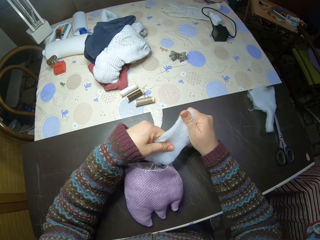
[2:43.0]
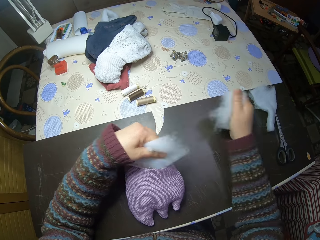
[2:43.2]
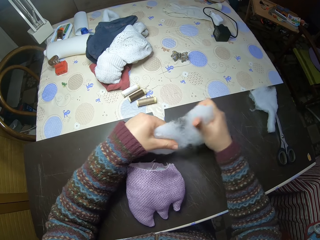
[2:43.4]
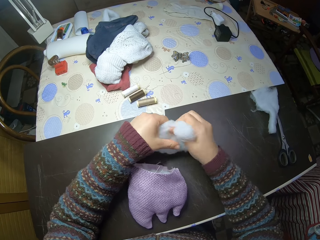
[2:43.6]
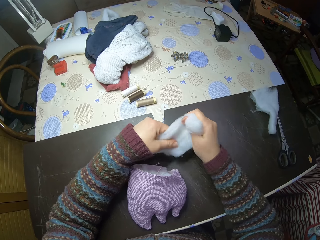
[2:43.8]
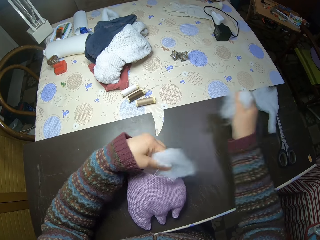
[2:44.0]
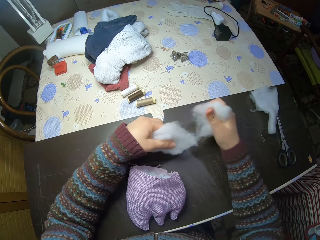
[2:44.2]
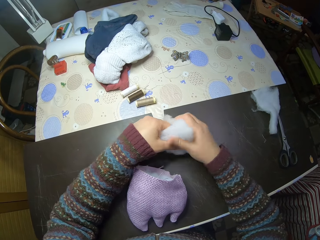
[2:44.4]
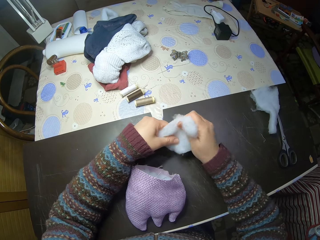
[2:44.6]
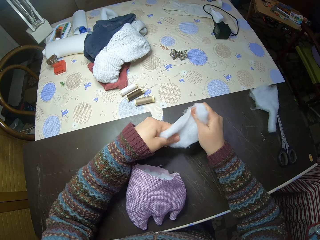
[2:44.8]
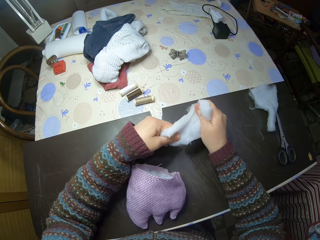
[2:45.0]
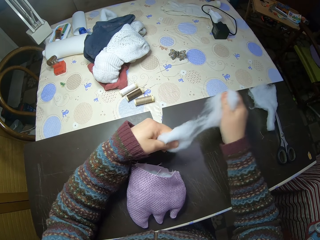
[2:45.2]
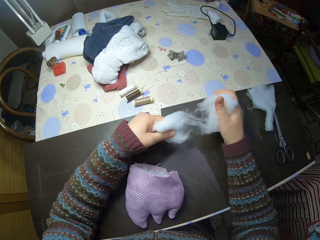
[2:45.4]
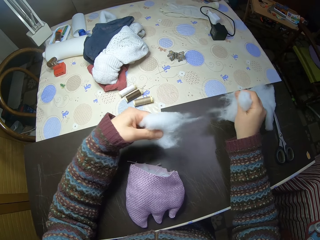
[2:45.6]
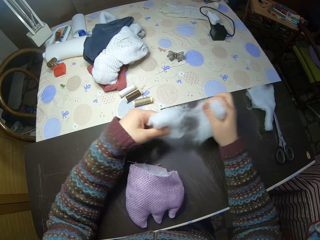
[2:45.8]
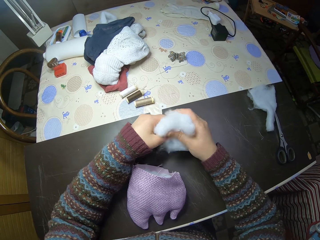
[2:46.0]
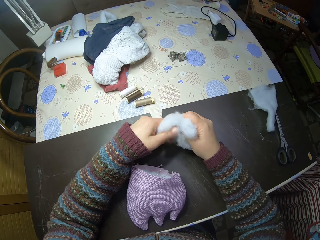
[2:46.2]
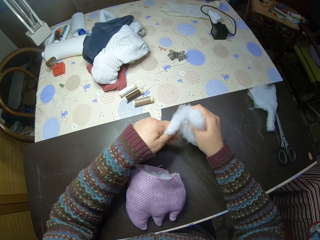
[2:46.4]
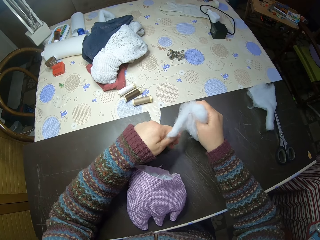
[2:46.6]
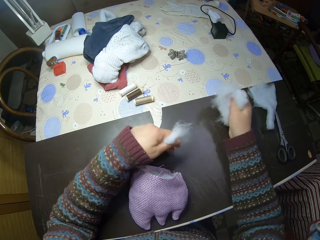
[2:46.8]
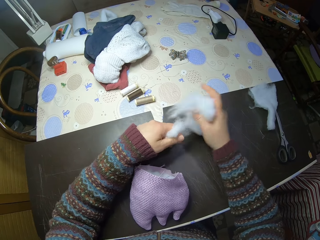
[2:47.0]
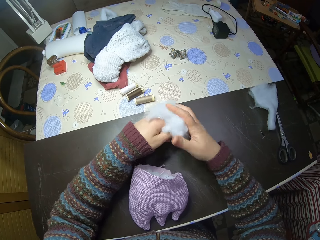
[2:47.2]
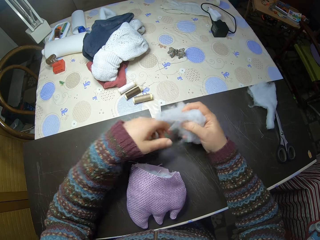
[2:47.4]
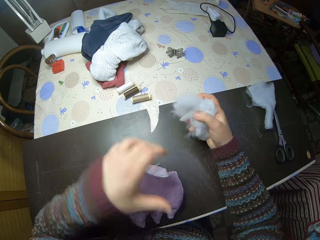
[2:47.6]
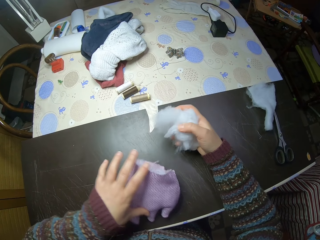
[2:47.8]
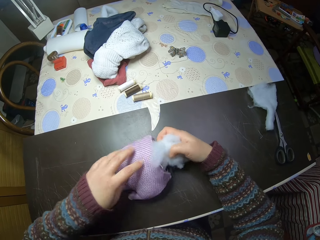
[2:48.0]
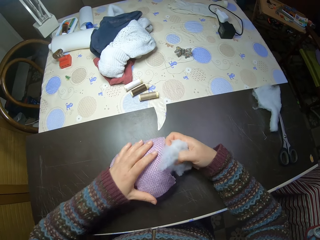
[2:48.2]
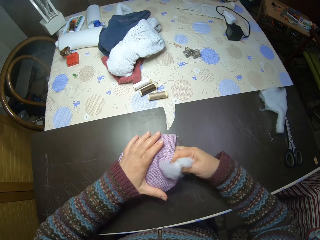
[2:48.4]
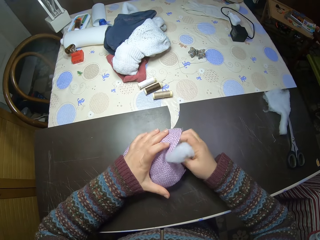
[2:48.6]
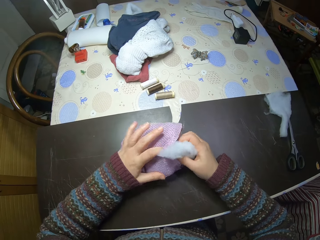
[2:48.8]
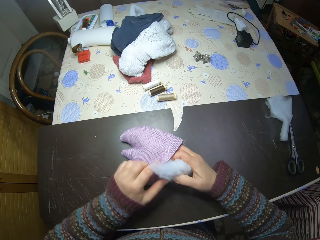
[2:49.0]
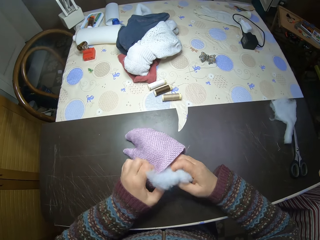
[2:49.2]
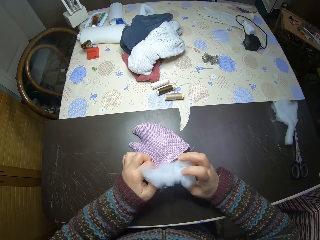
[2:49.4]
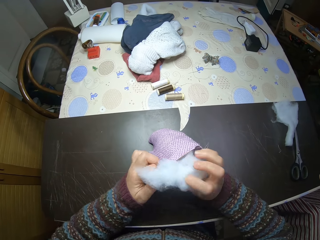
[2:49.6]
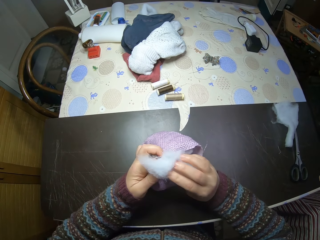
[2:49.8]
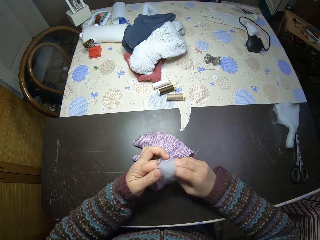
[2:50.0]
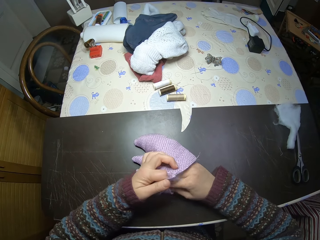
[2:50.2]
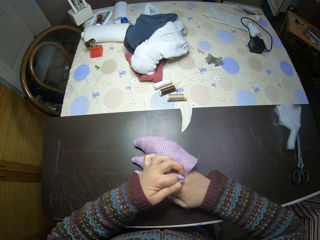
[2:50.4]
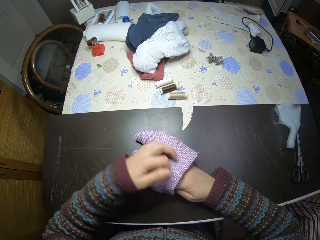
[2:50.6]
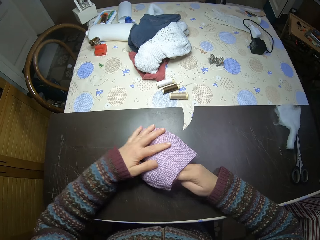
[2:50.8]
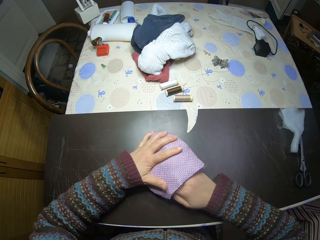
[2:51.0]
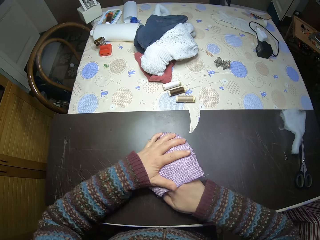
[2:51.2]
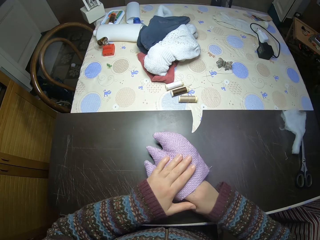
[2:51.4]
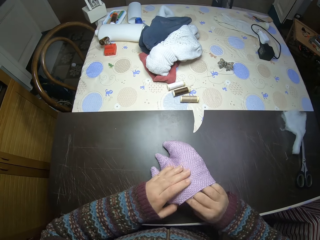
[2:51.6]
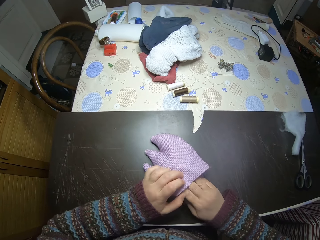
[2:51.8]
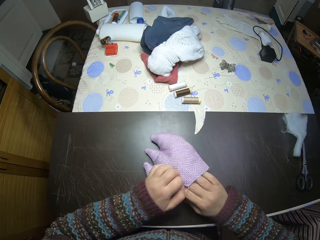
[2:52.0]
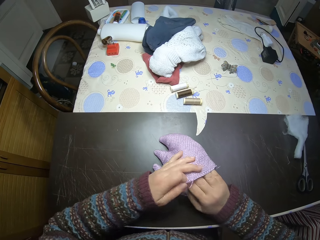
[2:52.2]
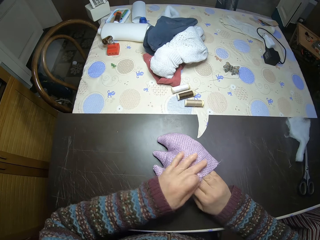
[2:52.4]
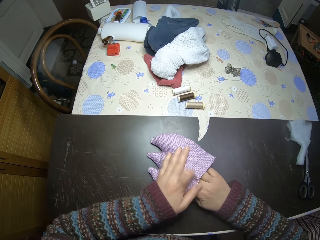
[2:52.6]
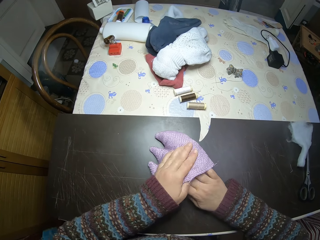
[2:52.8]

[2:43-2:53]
The camera wearer cuts the polyester fiberfill. They put the polyester fiberfill into the sewn fabric.

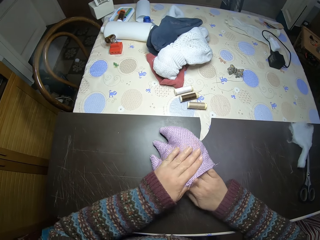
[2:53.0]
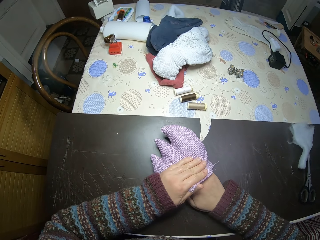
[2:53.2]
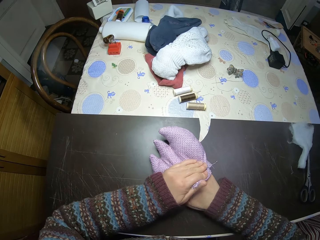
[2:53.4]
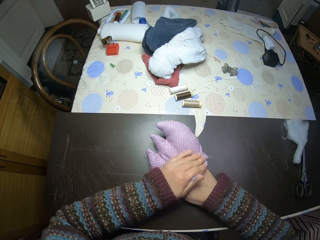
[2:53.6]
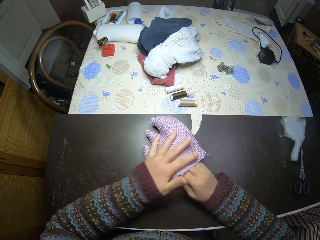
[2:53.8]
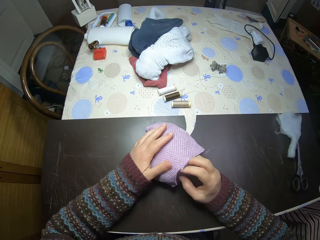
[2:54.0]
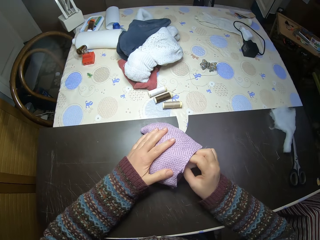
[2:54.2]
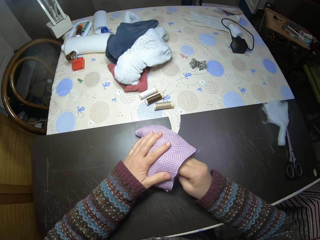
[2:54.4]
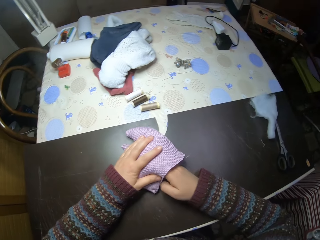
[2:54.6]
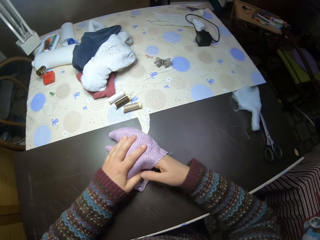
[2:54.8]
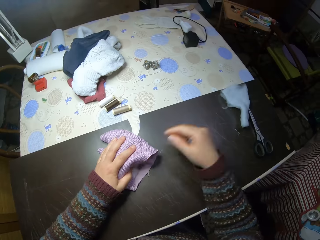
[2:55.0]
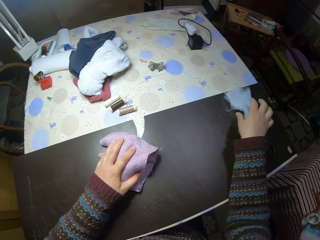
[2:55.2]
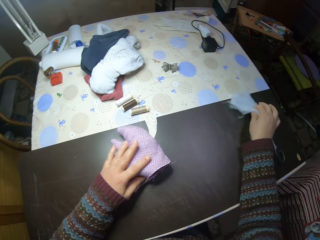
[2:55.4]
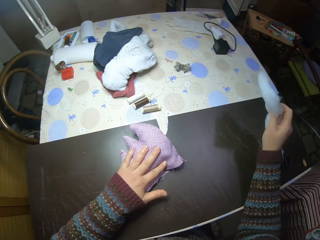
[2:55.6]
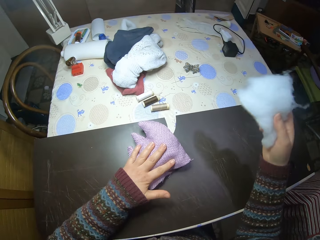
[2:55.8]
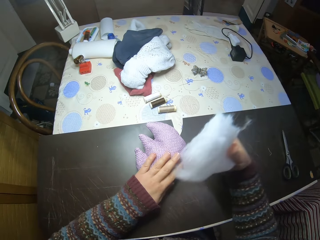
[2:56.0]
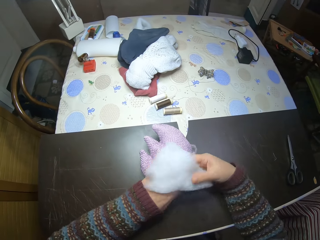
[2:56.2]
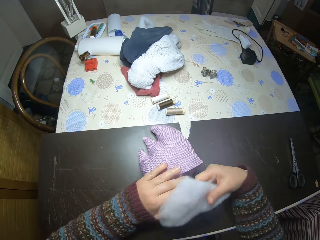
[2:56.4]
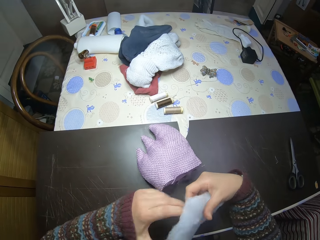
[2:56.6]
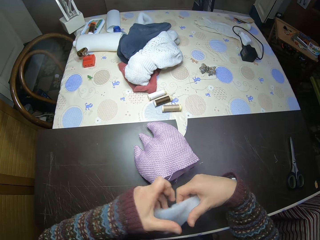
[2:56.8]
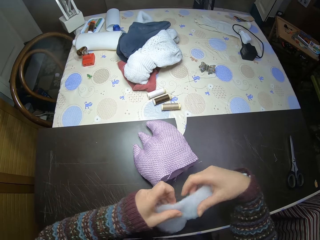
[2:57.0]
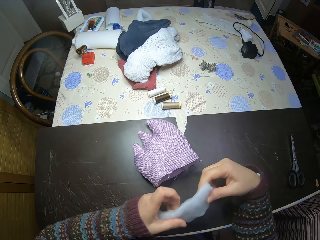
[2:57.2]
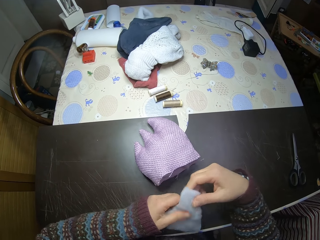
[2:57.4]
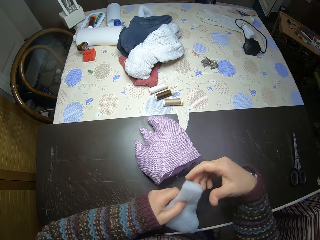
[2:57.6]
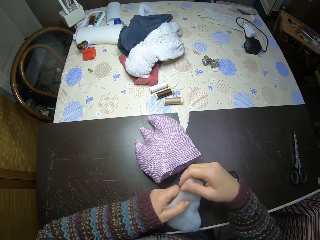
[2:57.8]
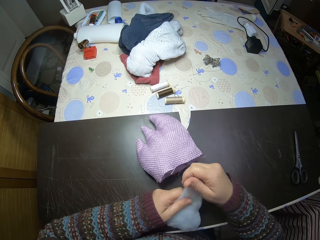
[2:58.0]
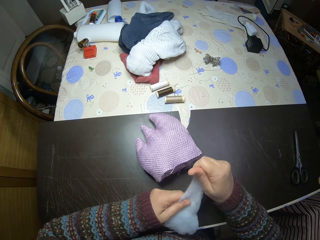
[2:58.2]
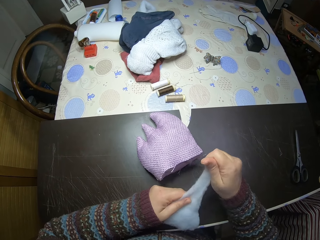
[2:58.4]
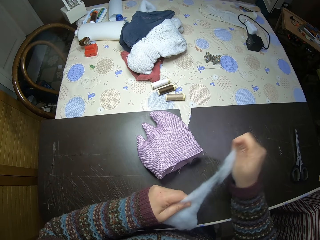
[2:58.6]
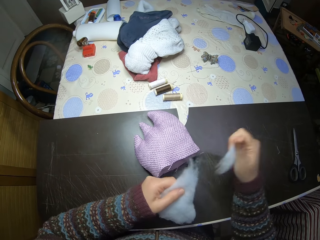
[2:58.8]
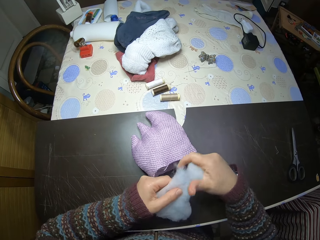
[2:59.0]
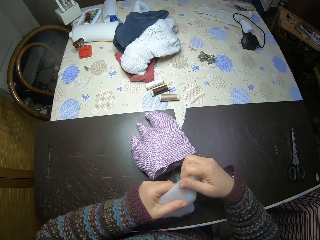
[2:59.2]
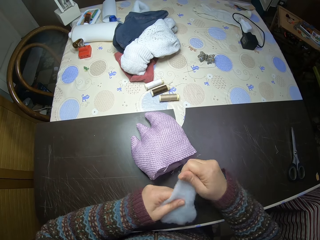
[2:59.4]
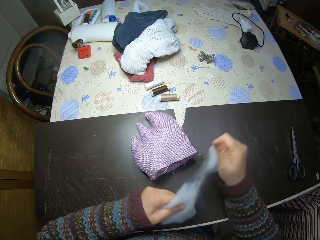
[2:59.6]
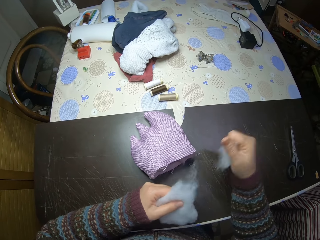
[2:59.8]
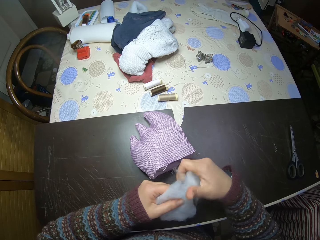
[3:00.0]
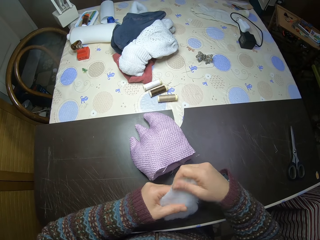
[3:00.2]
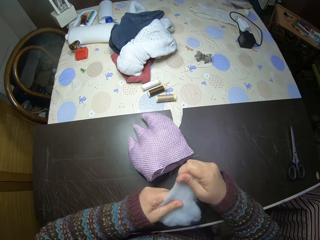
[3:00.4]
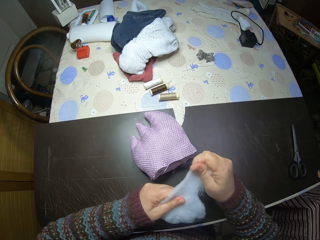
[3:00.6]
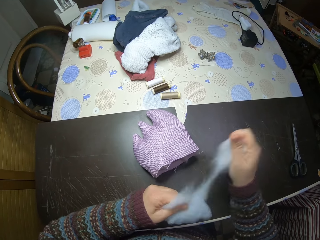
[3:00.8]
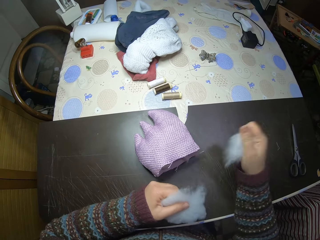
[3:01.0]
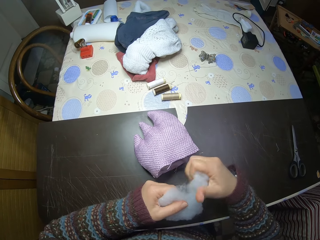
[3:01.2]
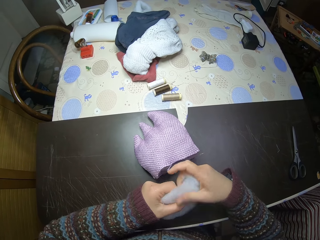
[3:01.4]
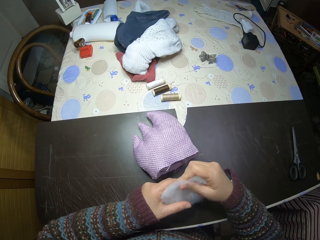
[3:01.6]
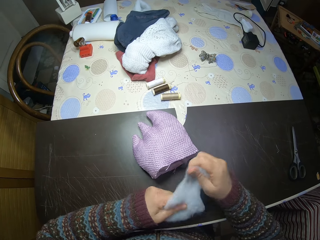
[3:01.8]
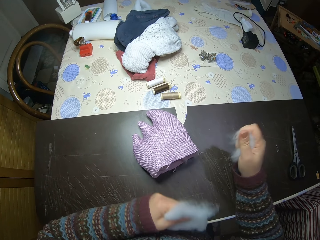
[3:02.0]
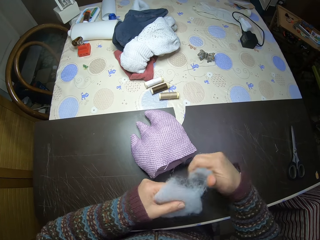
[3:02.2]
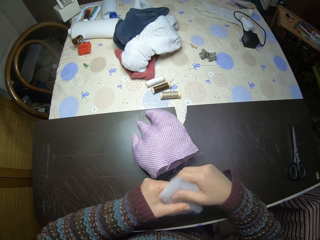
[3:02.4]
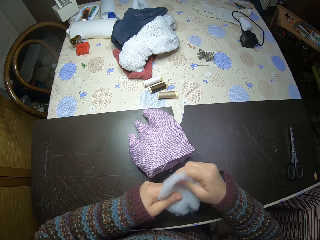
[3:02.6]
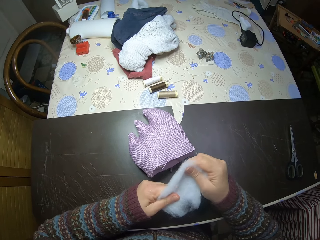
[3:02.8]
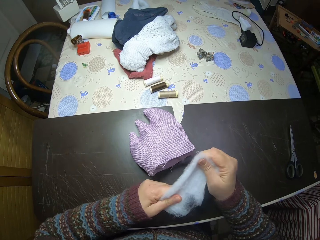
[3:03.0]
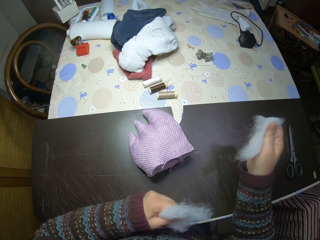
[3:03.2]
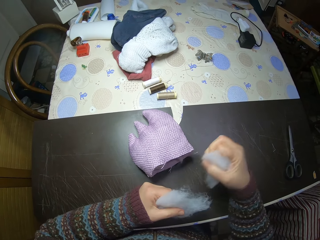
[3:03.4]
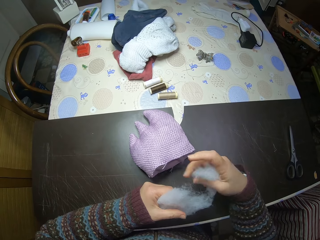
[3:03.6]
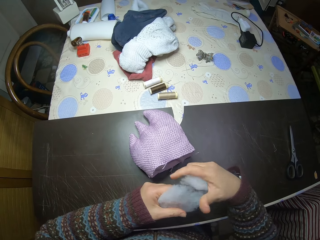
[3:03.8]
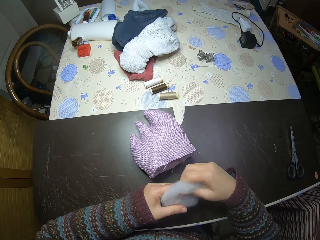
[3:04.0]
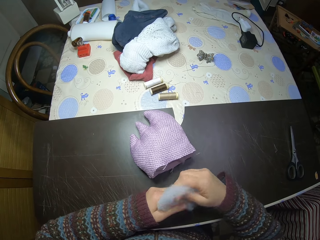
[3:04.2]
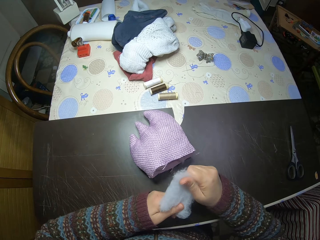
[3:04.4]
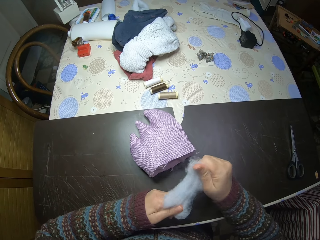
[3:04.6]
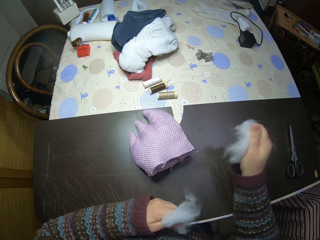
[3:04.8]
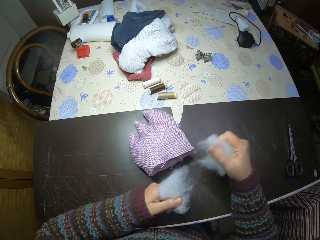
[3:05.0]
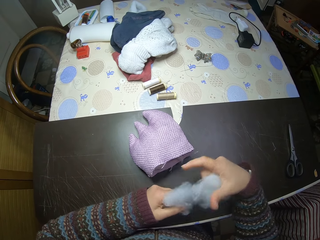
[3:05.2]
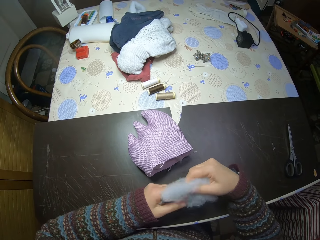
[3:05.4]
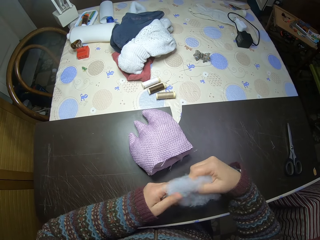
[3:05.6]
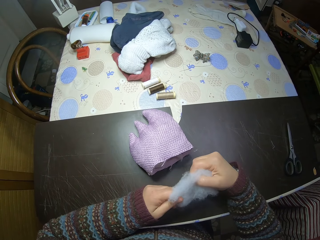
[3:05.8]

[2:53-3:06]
The camera wearer picks up the polyester fiberfill or cotton. They tear the cotton. They cut the polyester fiberfill.
